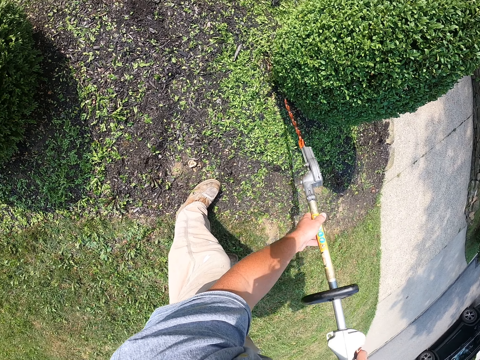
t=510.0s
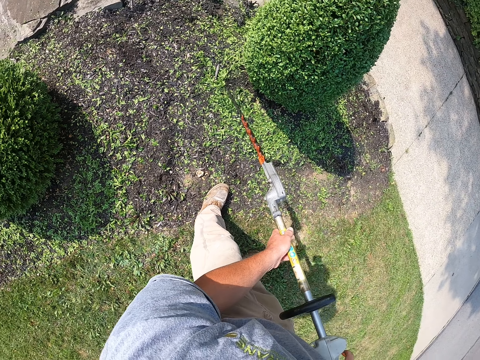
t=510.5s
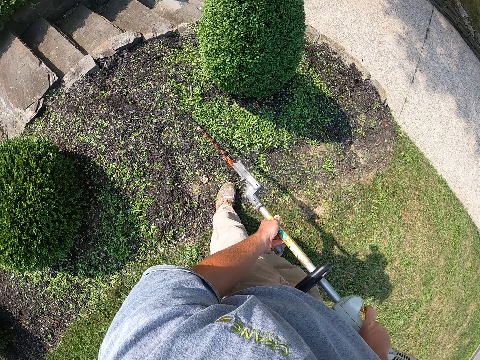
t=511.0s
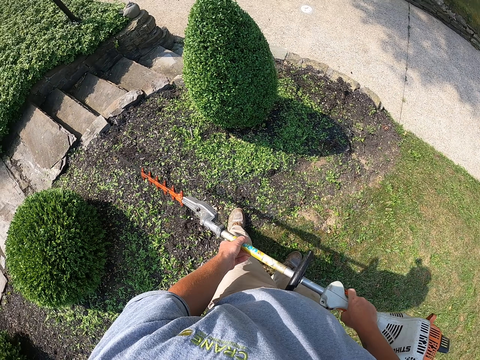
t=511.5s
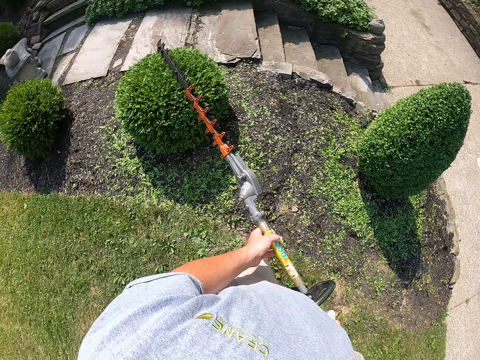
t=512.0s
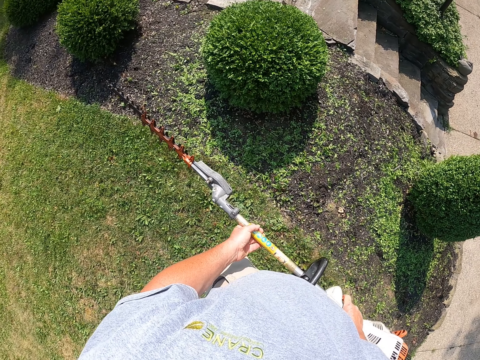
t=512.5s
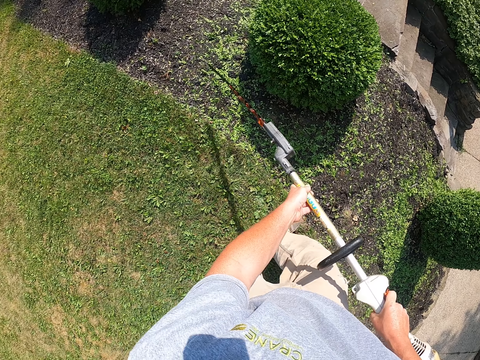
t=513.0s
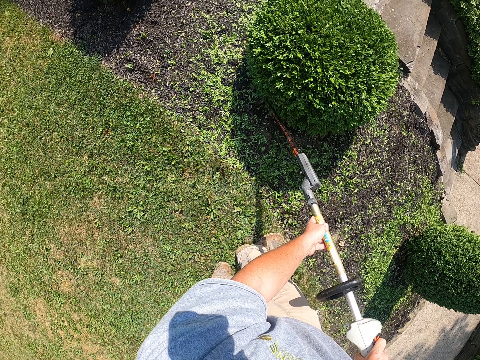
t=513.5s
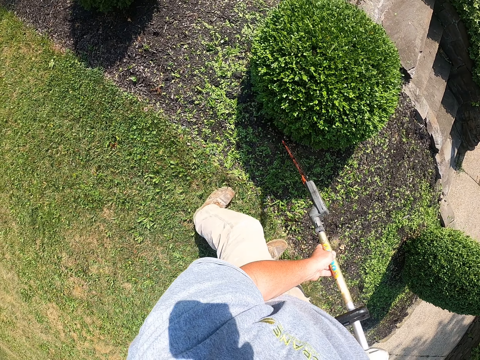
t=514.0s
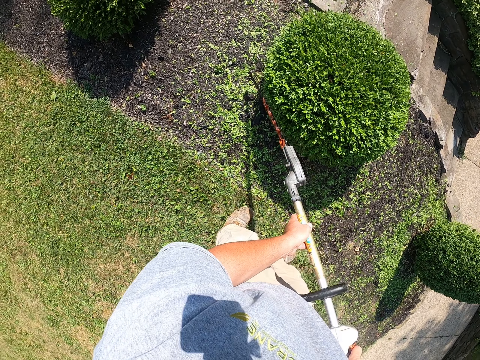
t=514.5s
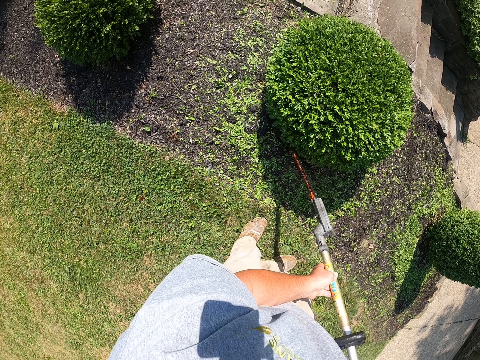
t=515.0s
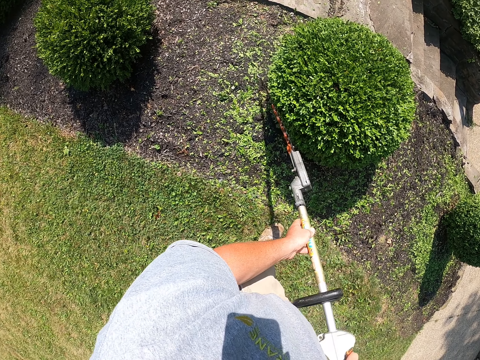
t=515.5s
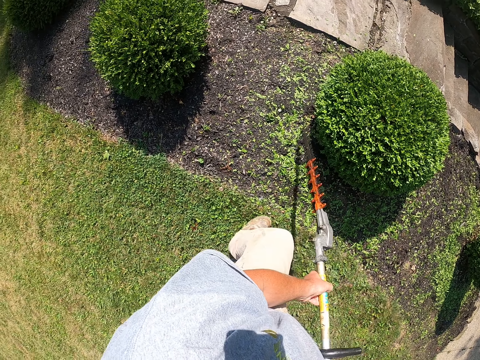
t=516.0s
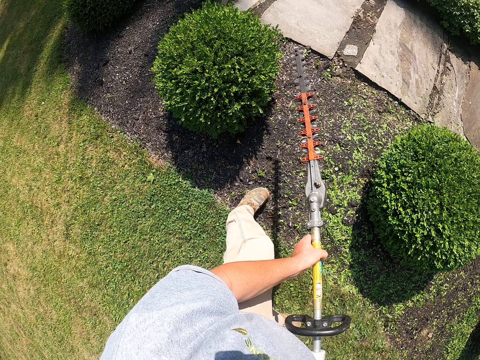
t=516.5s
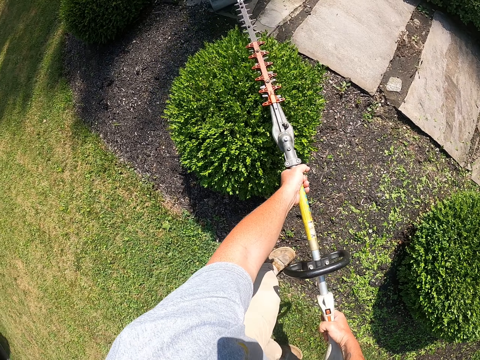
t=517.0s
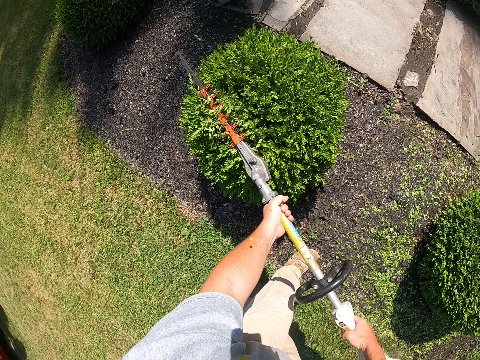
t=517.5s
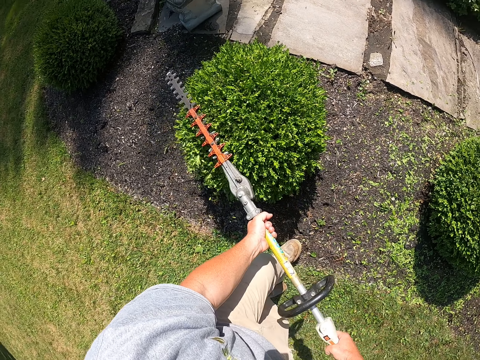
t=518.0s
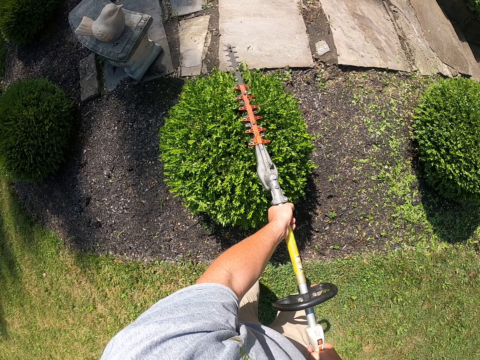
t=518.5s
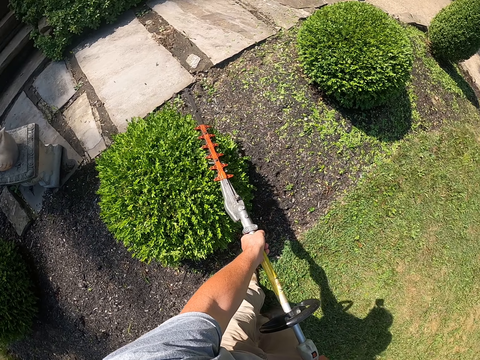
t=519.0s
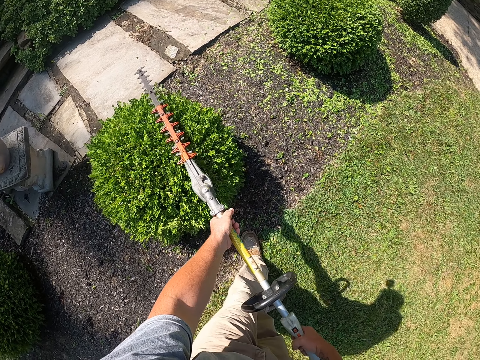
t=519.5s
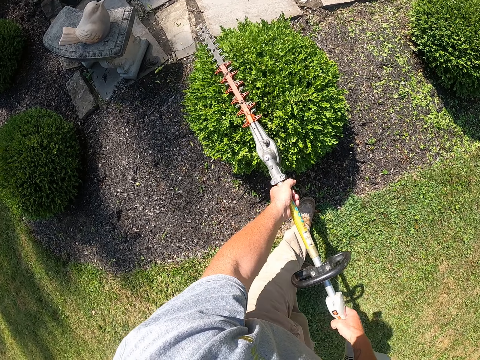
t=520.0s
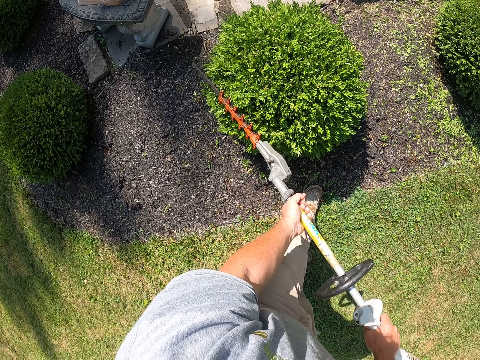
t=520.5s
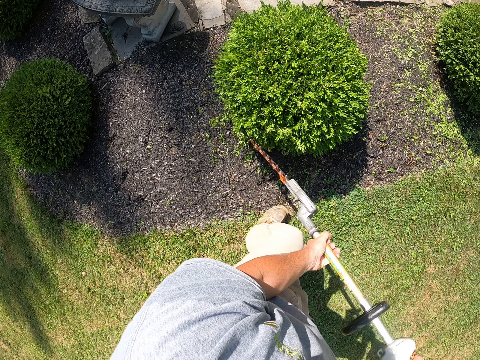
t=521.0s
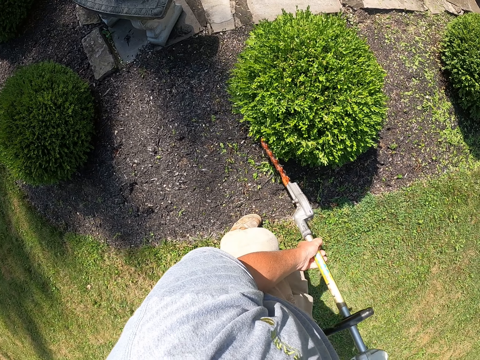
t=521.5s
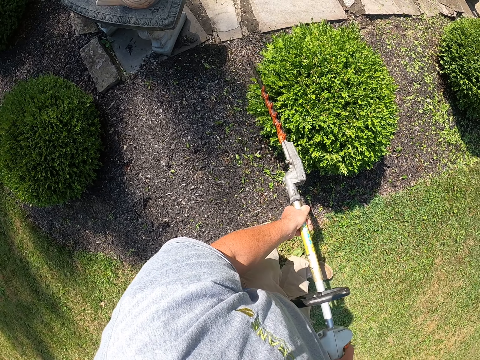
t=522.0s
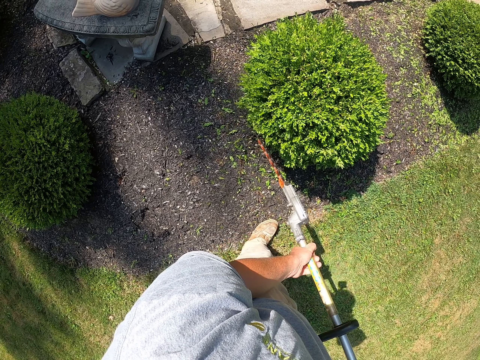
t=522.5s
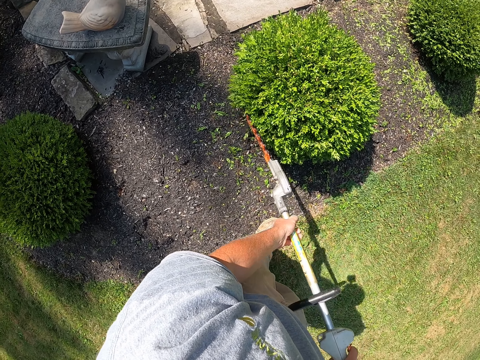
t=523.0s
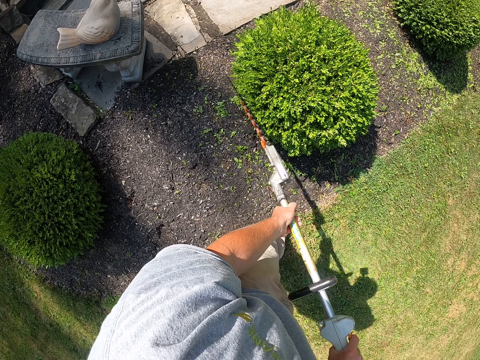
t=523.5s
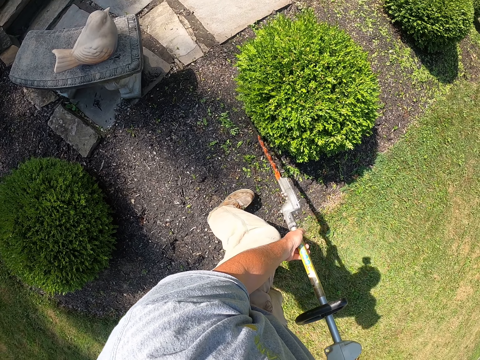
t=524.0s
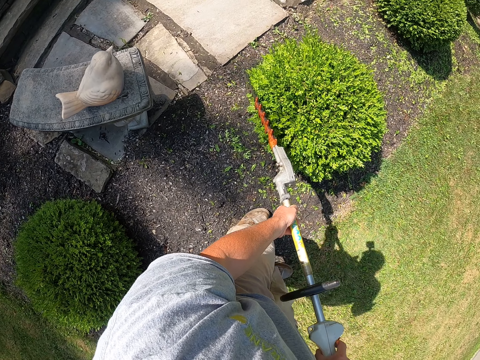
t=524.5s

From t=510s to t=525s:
The camera wearer walks on the garden. They trim the hedge plant all round with a tree trimmer.

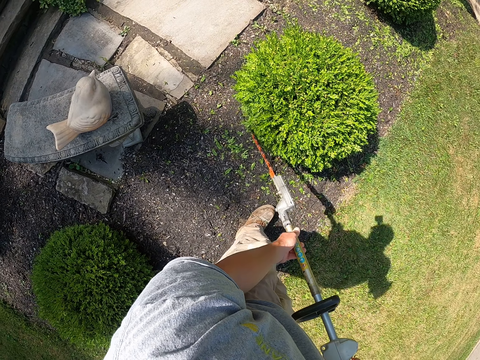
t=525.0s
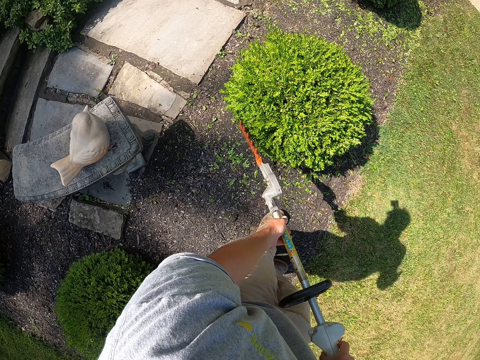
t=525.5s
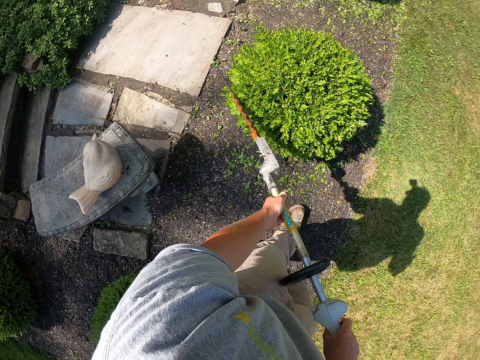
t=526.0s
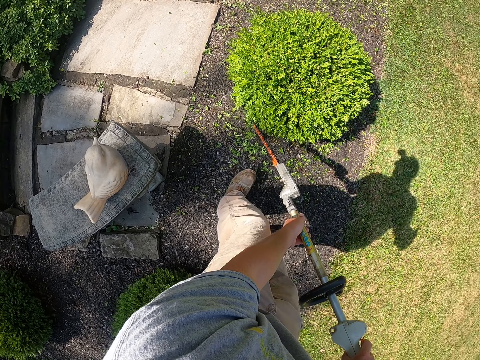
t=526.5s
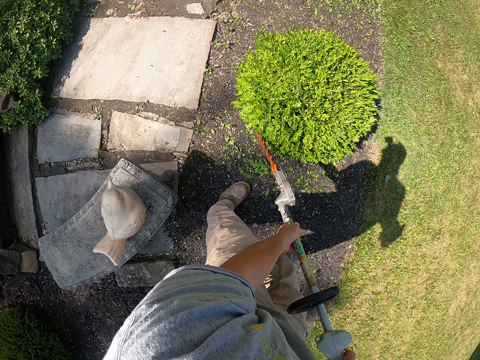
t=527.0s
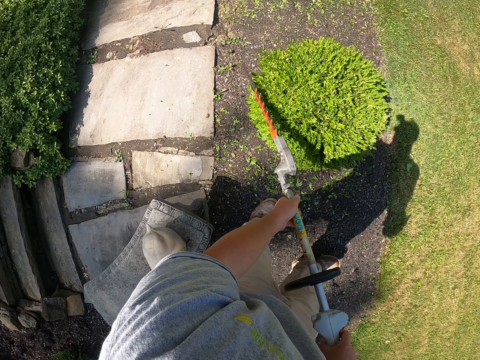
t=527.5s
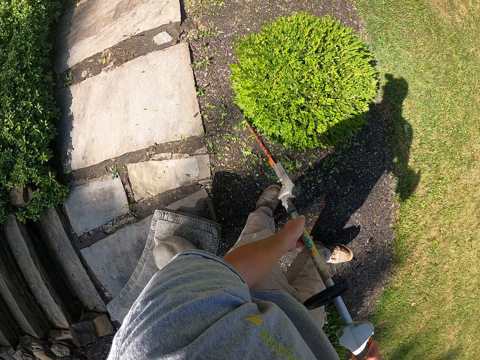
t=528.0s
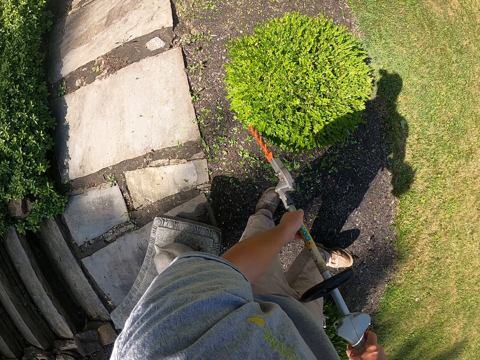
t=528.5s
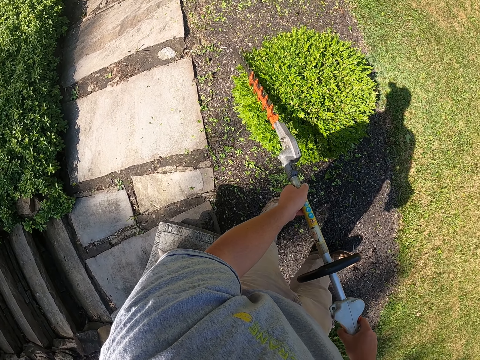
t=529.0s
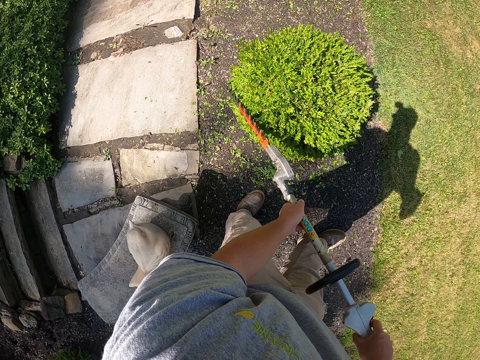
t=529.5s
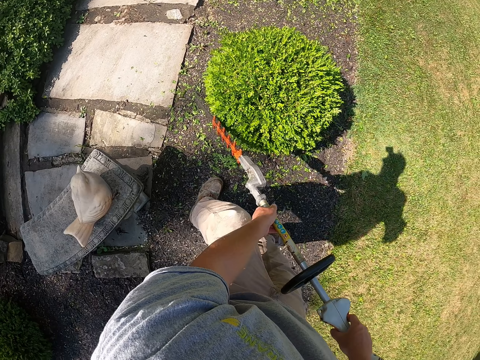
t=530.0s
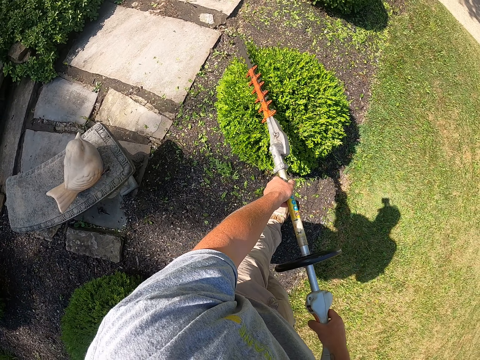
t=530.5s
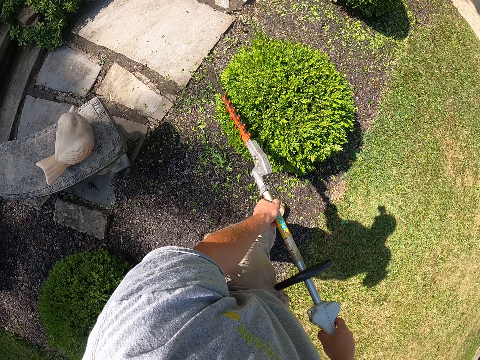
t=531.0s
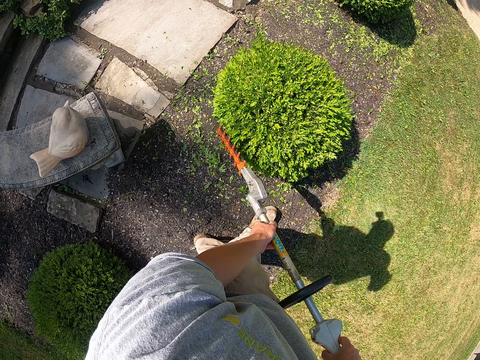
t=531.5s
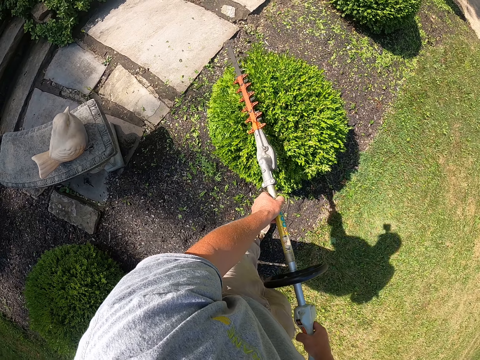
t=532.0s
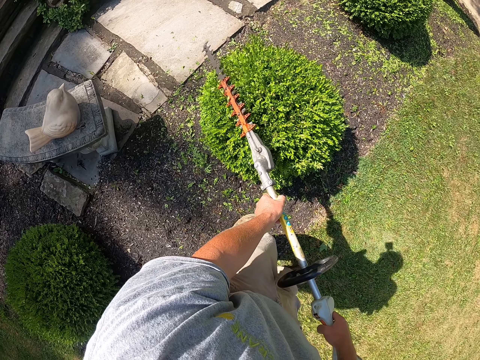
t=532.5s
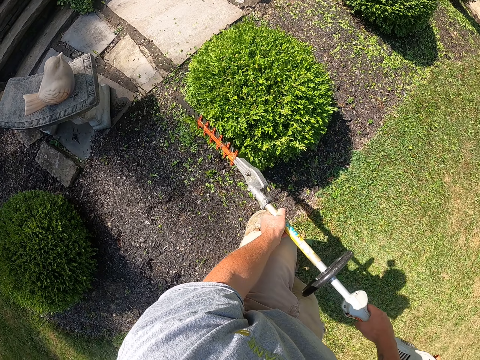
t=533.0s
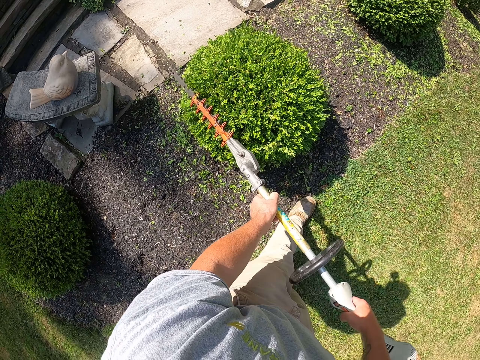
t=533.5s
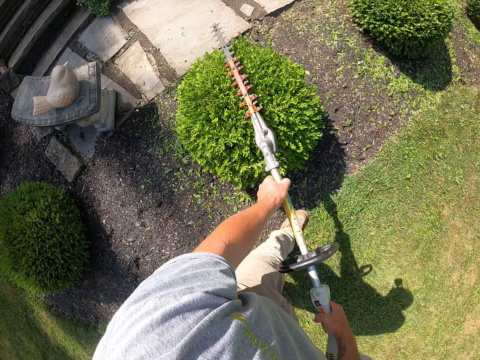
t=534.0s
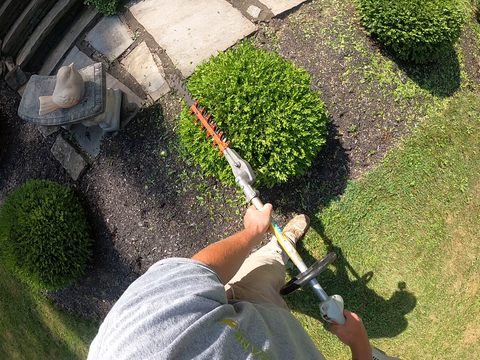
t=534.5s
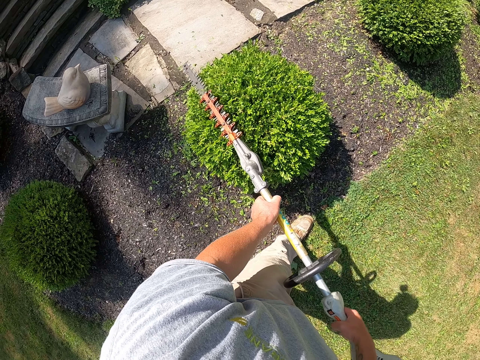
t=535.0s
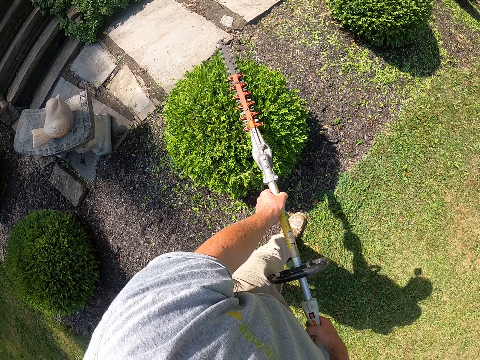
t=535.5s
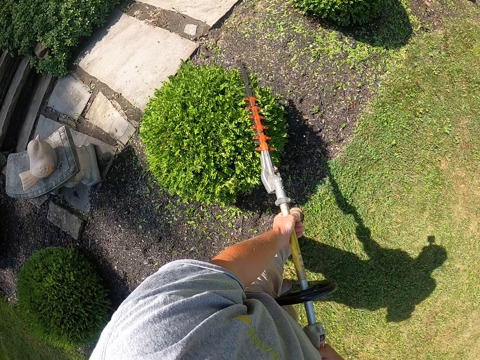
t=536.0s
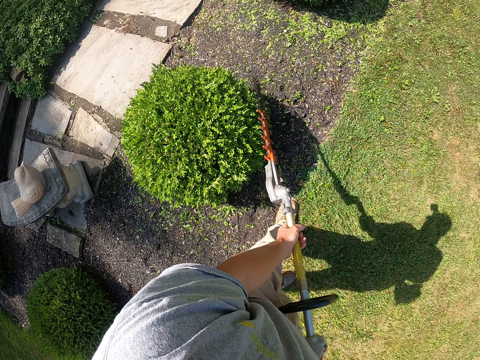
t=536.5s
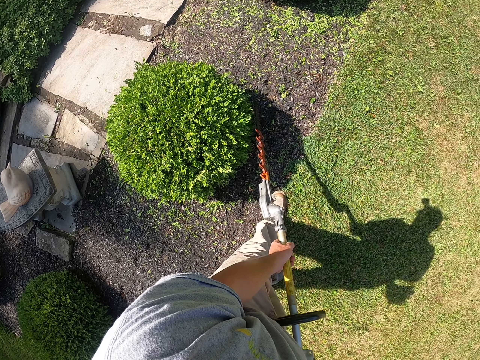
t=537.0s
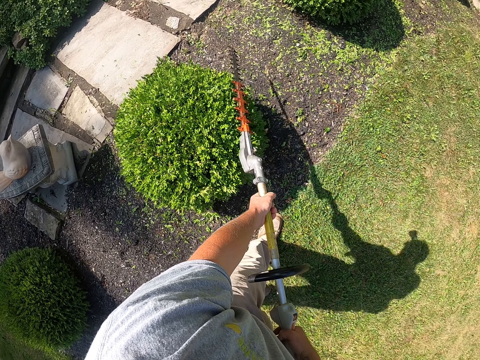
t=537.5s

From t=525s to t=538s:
The camera wearer steps forward. They trim a tree with a tree trimmer. They step forward. They trim the tree with the tree trimmer.
